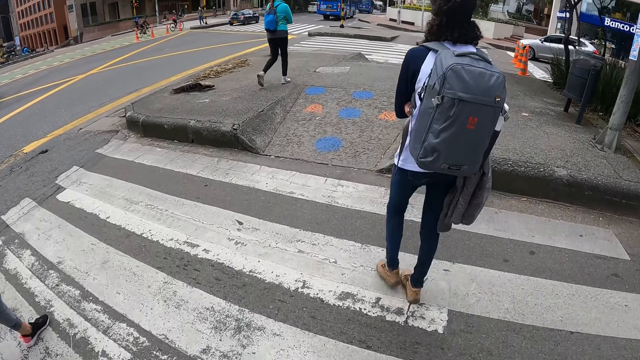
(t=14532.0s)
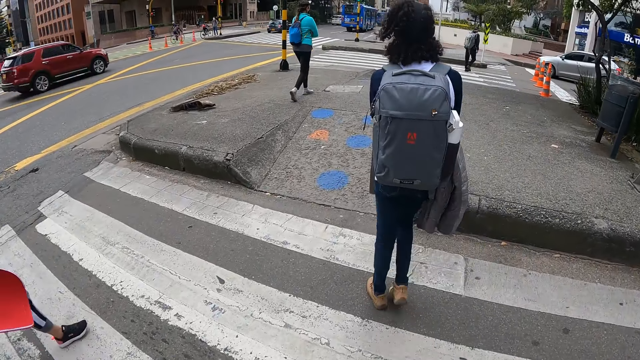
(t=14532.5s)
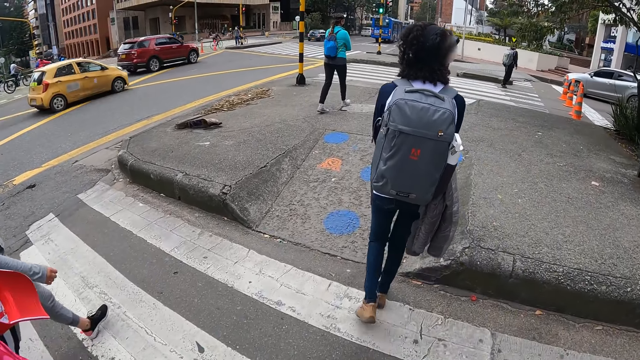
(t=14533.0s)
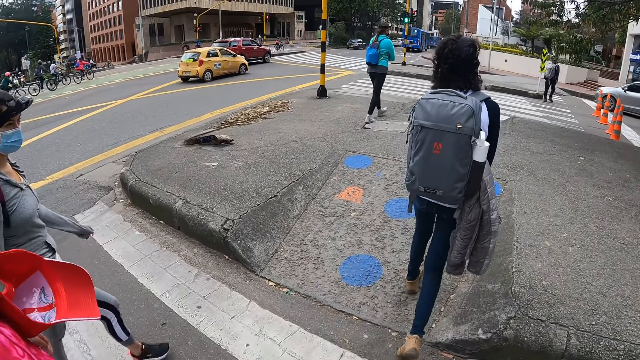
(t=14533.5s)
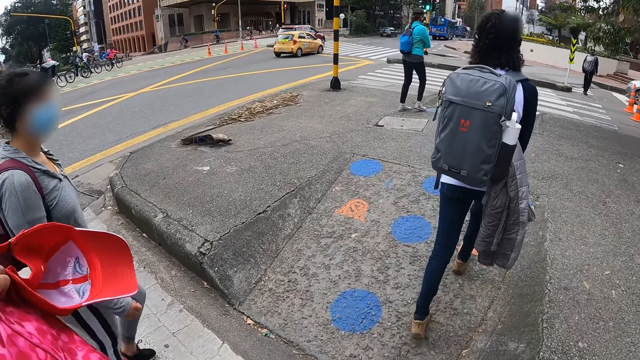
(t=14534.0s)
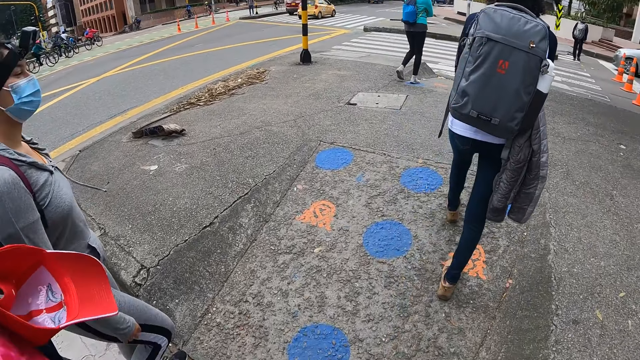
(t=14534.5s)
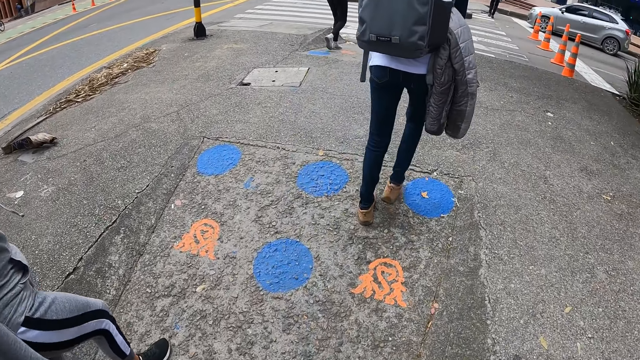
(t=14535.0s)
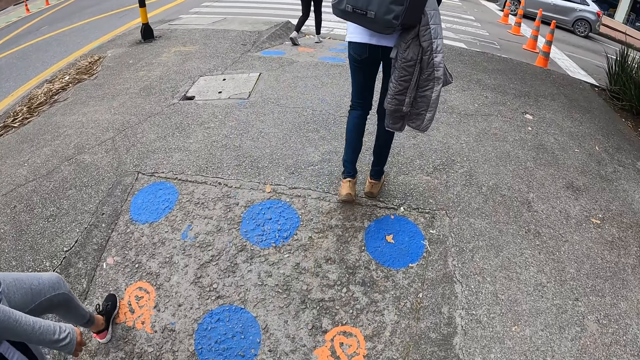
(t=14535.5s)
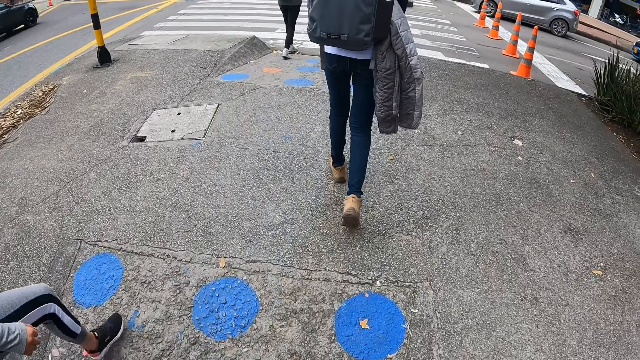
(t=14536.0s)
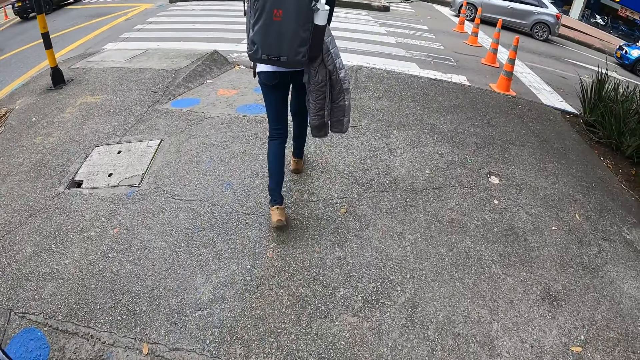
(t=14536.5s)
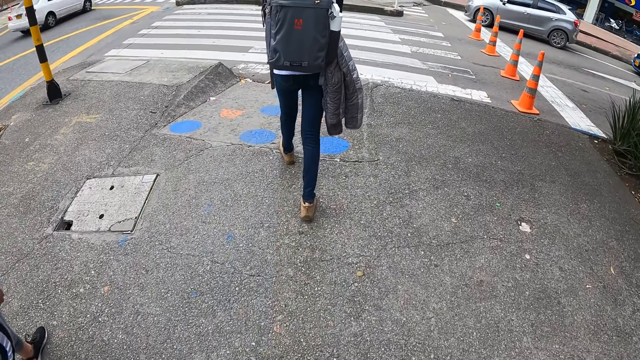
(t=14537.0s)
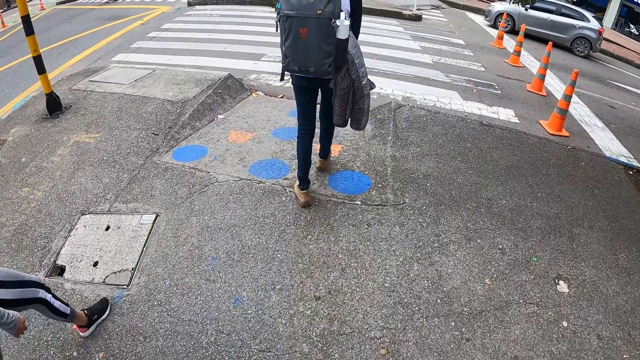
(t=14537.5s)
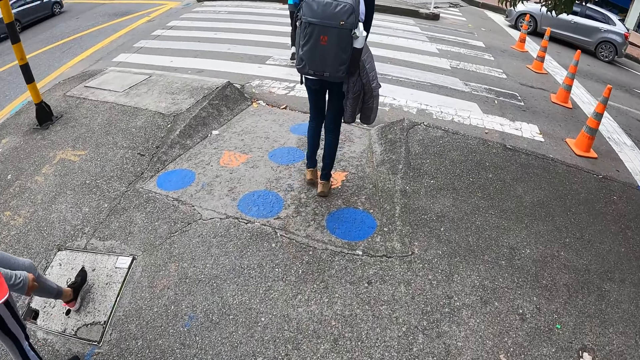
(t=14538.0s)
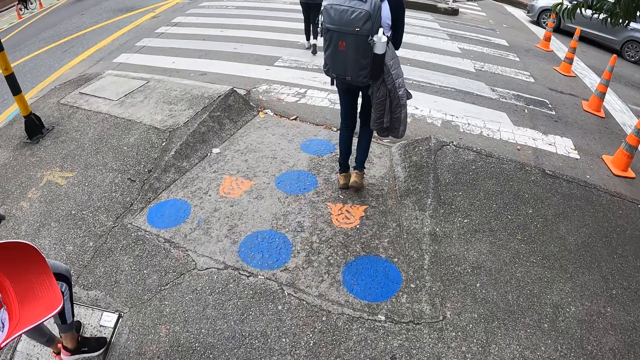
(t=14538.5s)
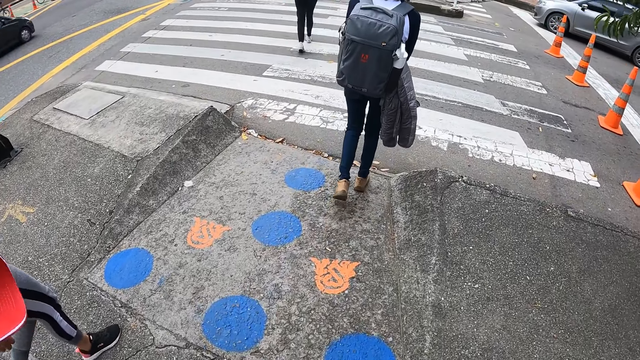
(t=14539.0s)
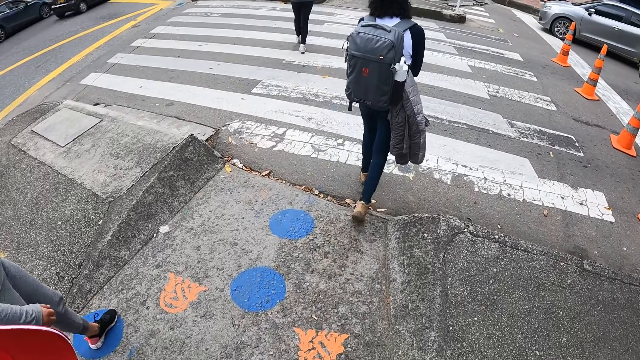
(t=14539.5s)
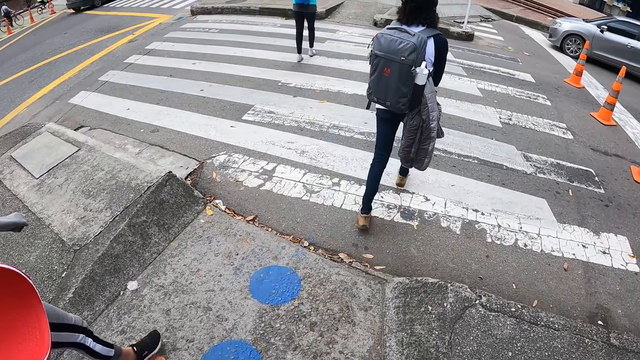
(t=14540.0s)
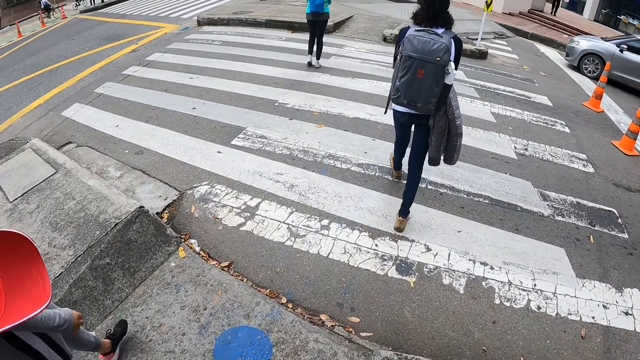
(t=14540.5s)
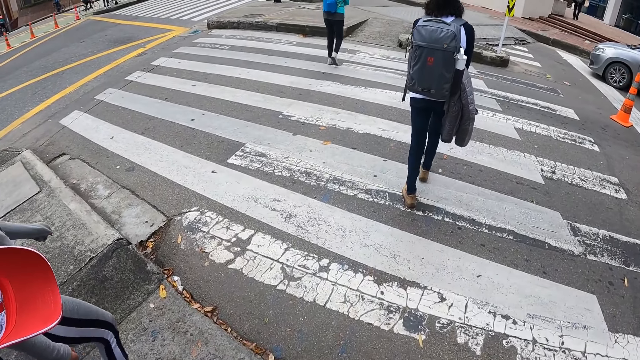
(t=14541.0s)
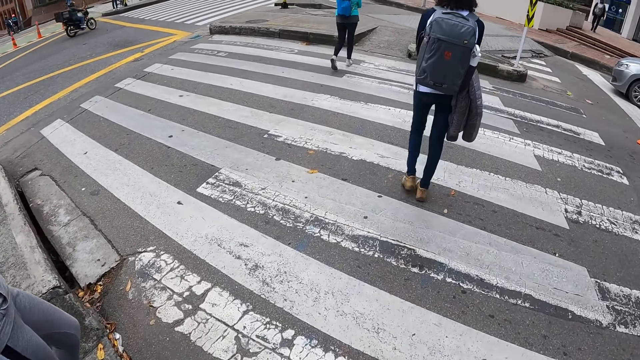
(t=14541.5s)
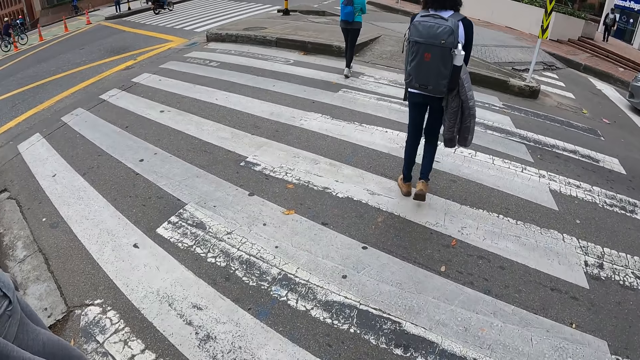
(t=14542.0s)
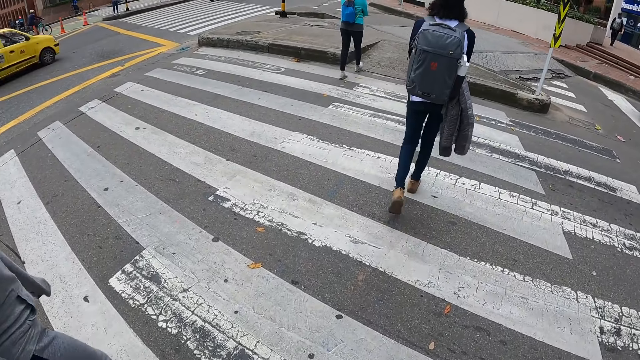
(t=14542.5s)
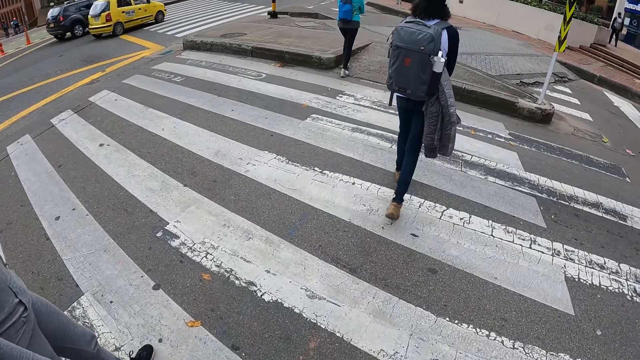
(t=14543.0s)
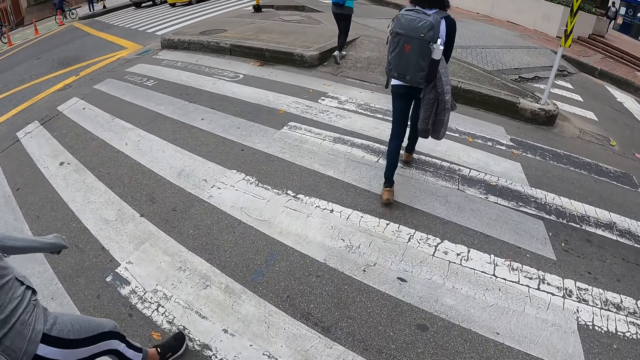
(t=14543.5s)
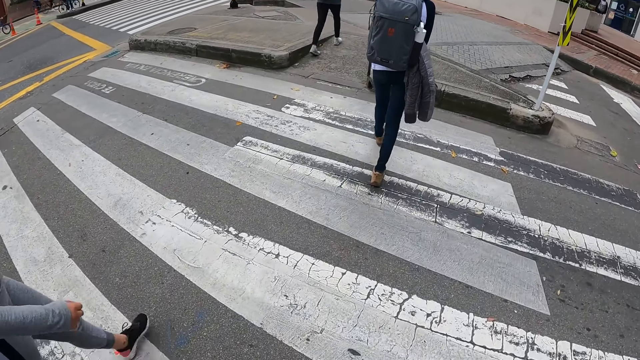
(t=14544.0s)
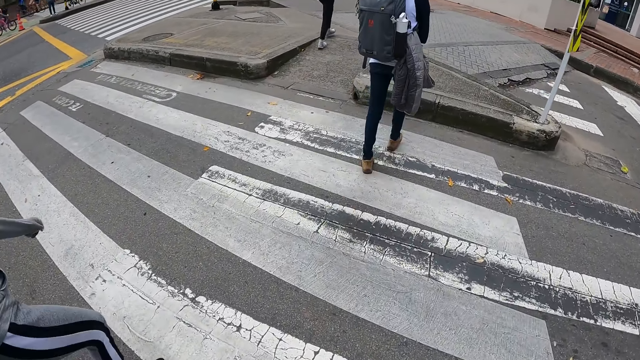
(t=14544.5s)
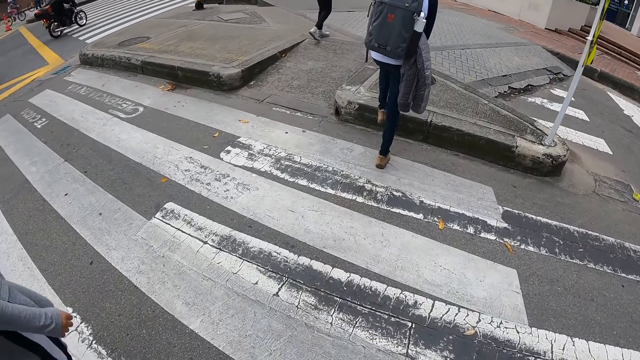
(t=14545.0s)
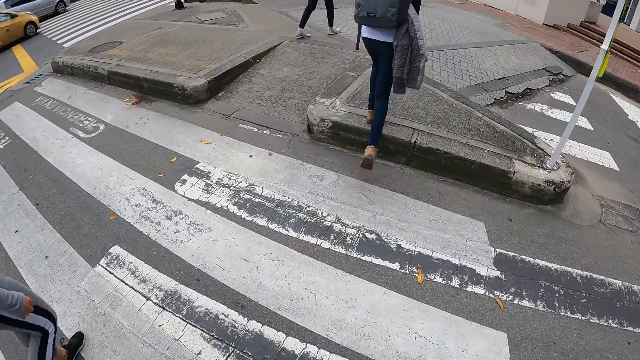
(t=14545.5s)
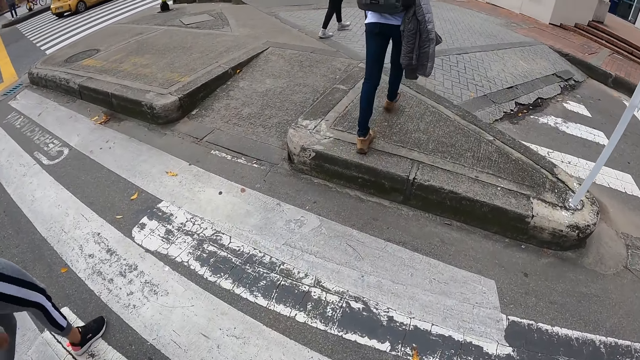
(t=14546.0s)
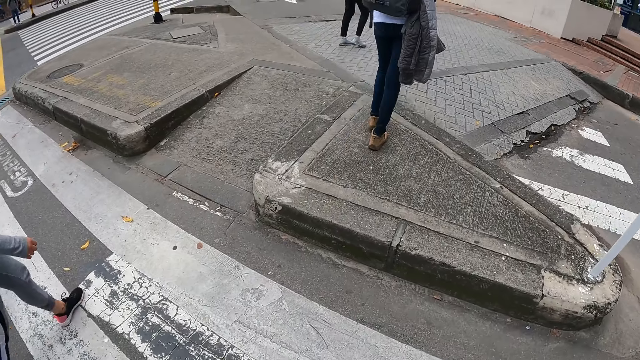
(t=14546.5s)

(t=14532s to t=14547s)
The camera wearer walks on the sidewalk. They cross an express road with two men and three women.

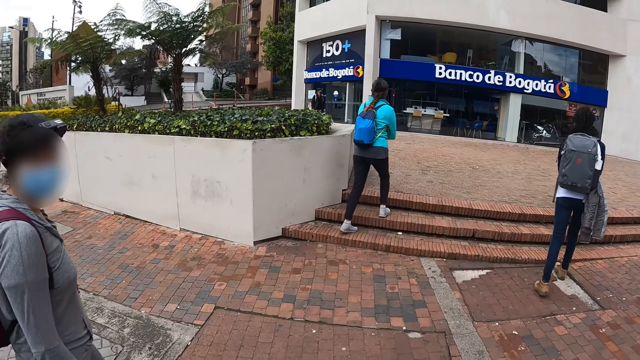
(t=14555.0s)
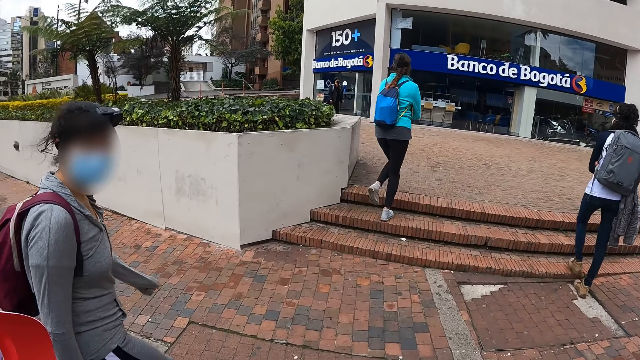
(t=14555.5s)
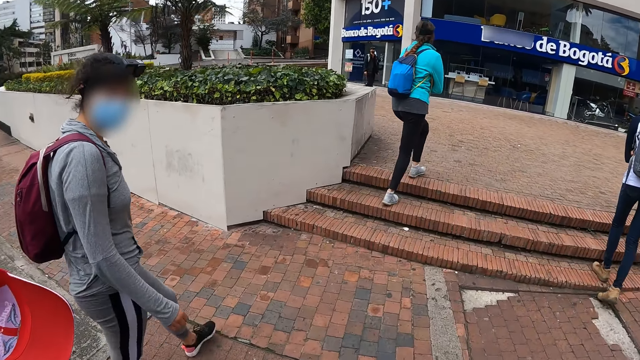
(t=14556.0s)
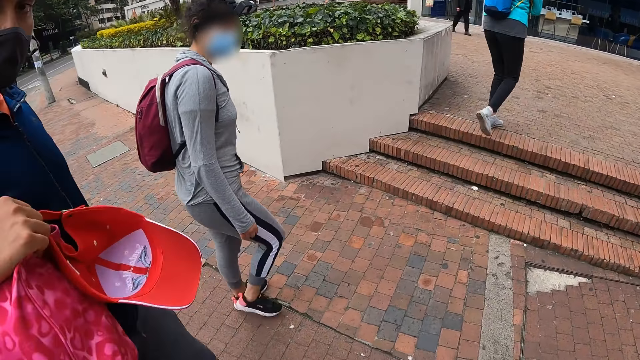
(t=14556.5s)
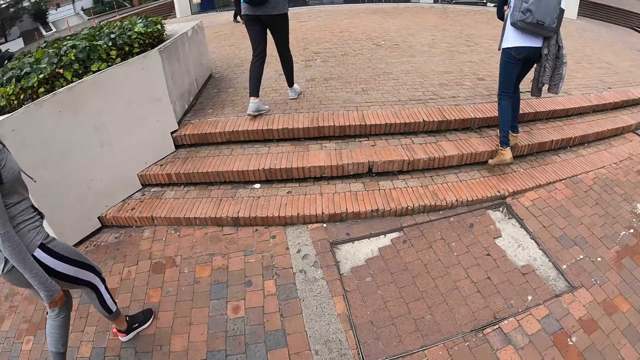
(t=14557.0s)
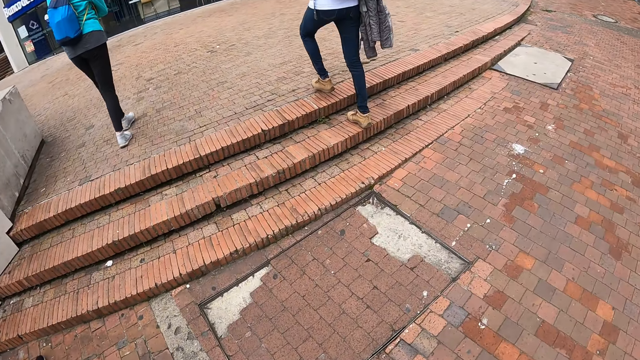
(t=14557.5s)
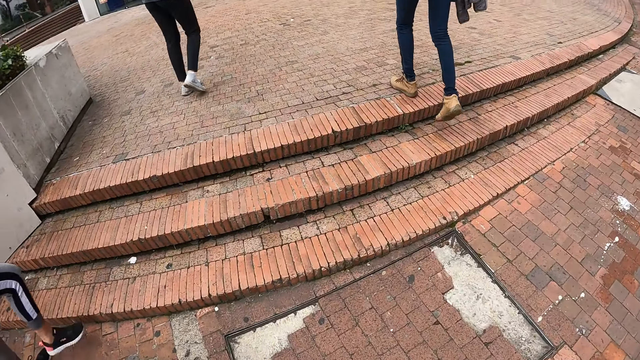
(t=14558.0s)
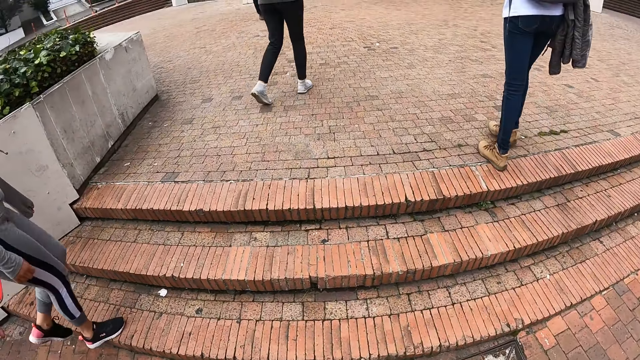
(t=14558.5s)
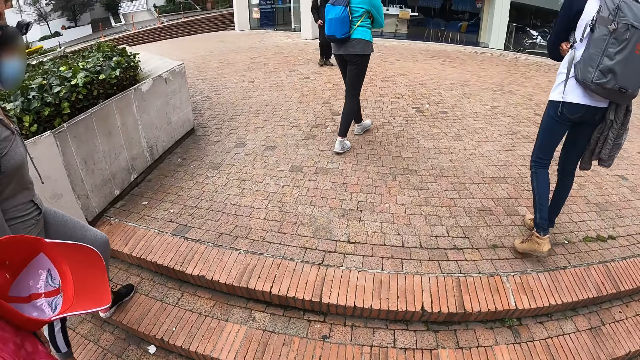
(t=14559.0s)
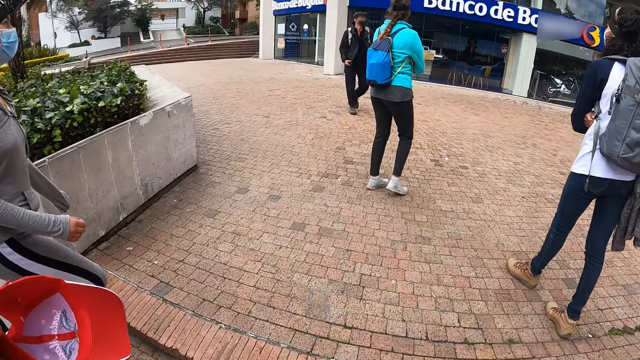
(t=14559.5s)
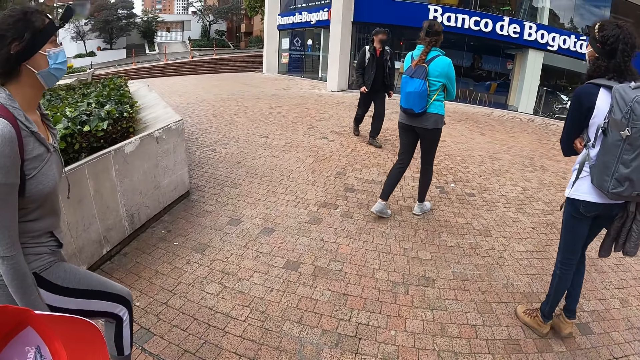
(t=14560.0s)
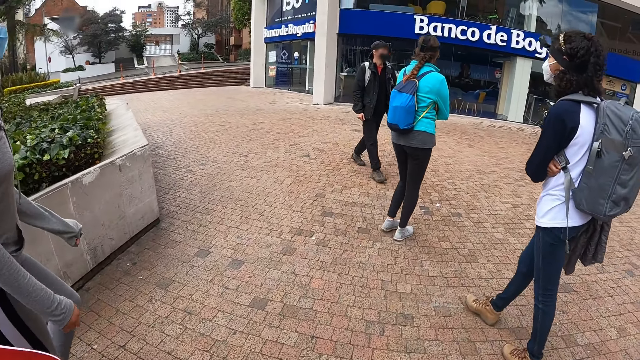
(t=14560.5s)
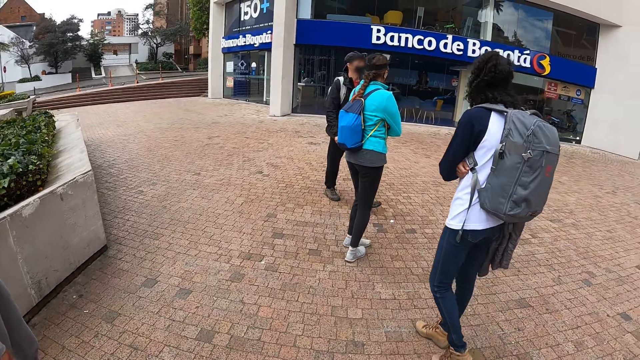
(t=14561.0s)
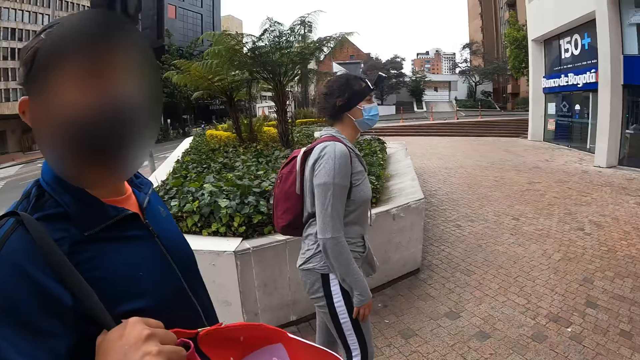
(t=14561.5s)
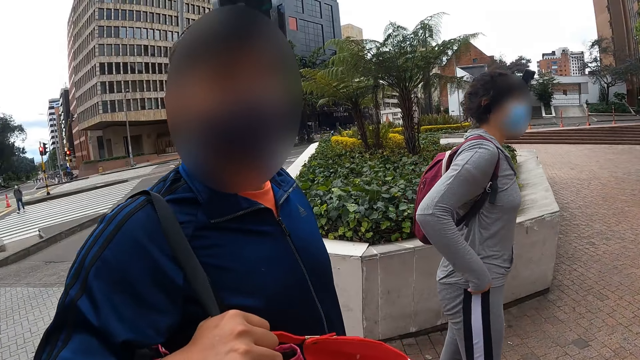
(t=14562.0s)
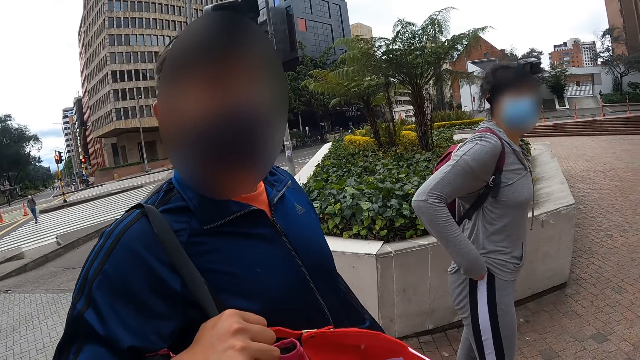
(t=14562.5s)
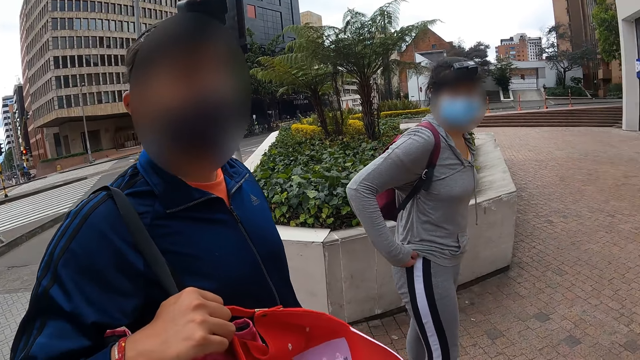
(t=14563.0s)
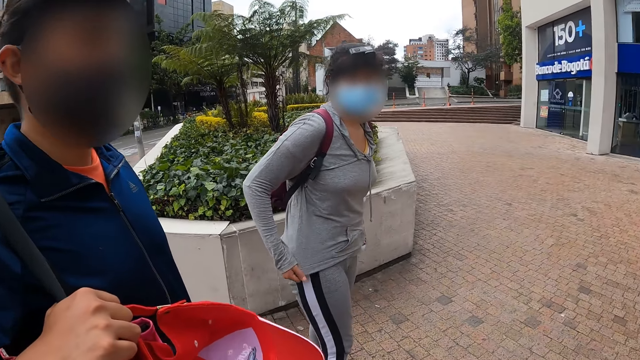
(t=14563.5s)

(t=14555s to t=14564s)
The camera wearer walks towards the entrance. They converse with four persons.
